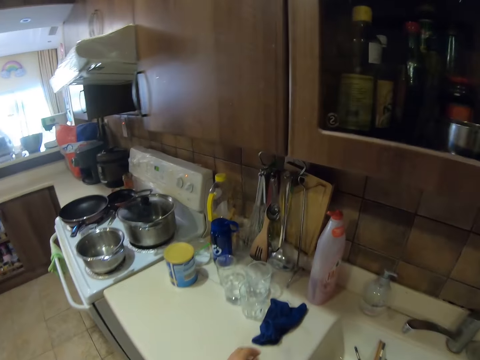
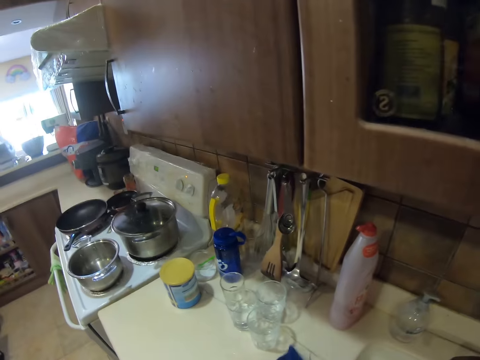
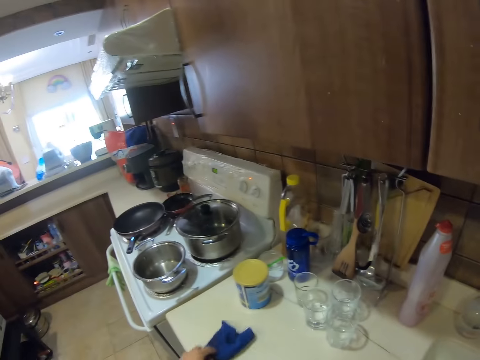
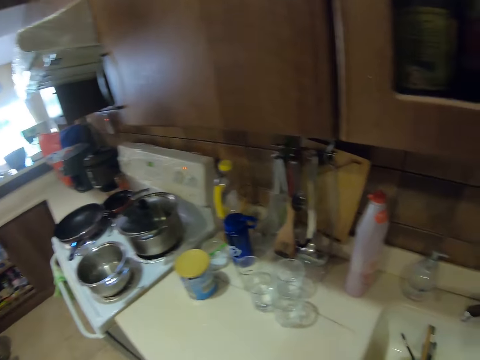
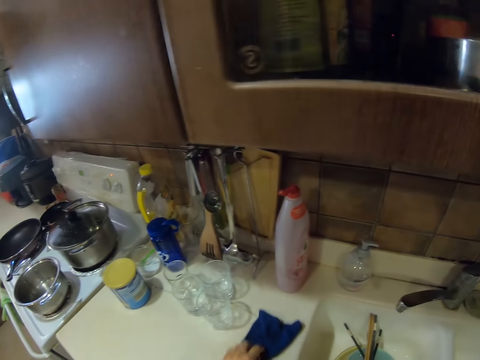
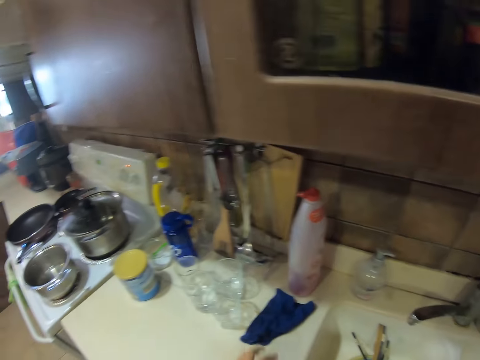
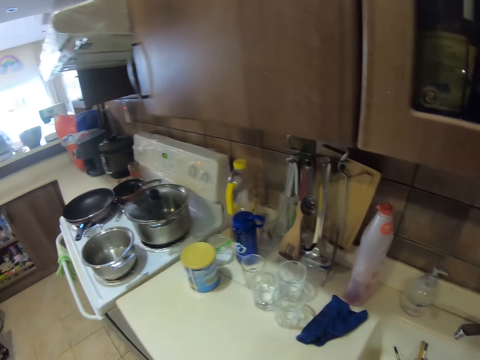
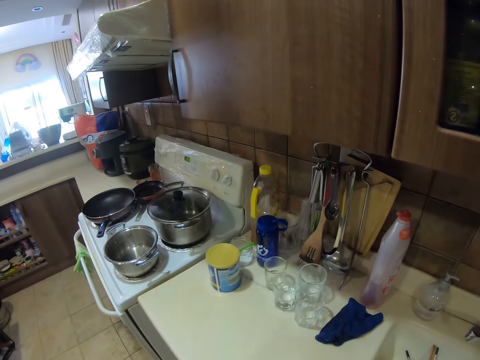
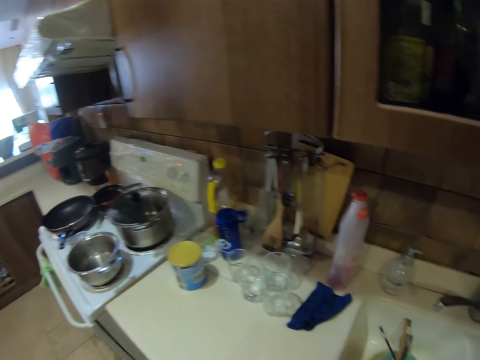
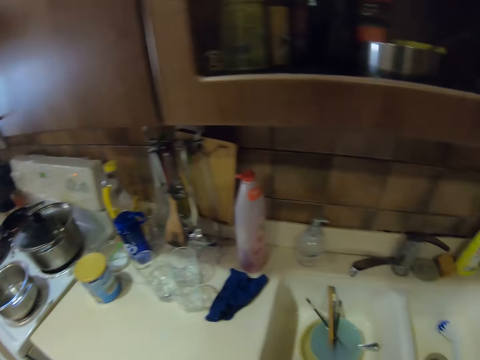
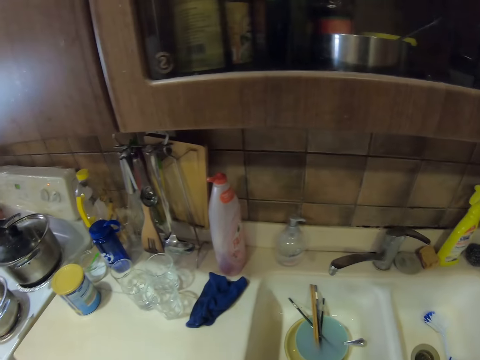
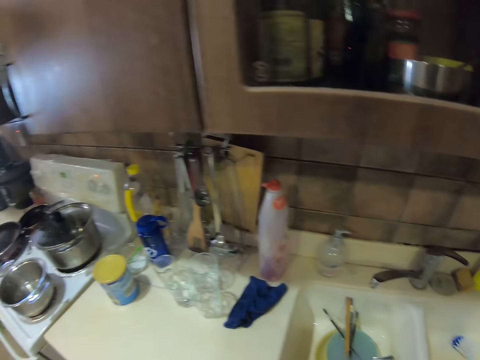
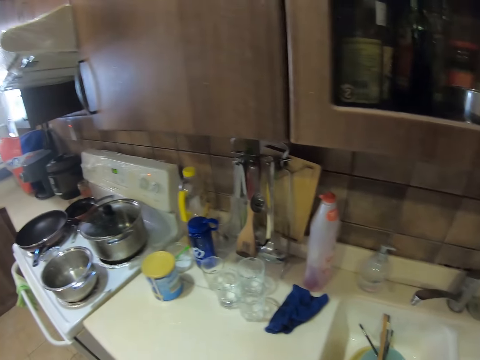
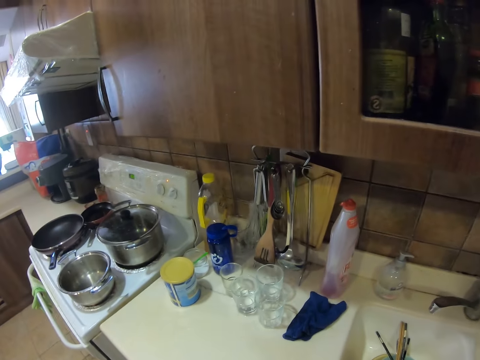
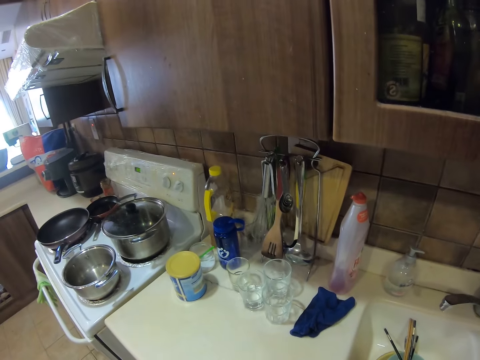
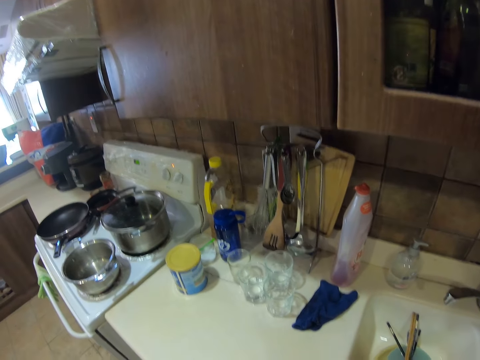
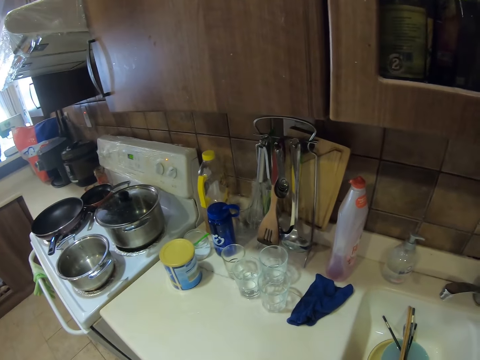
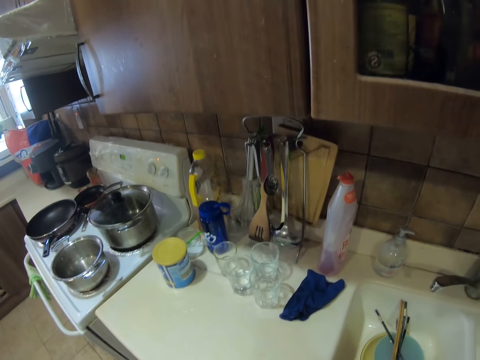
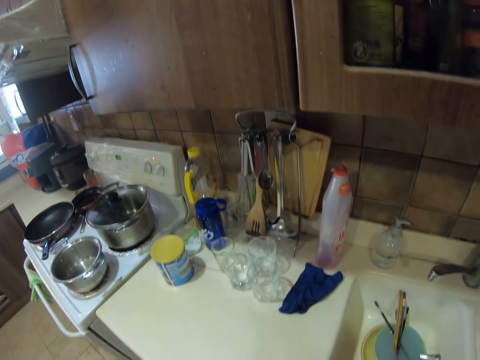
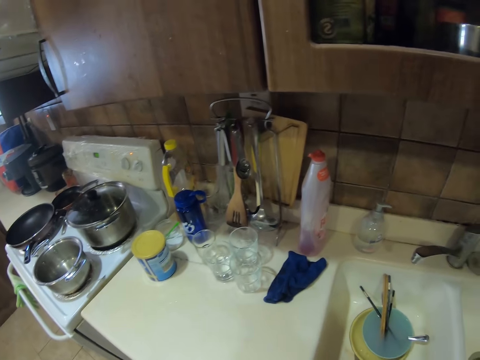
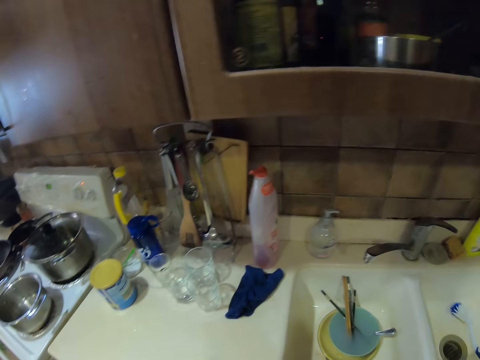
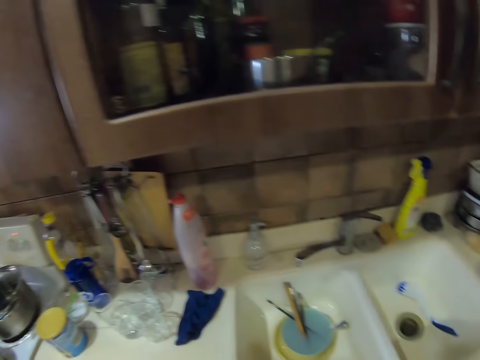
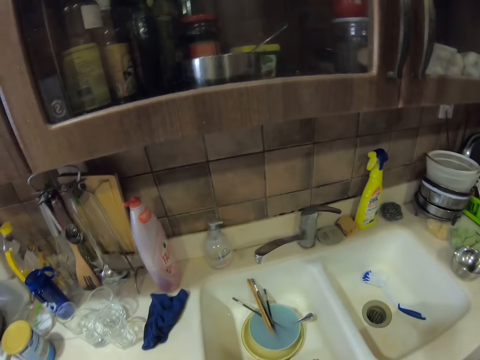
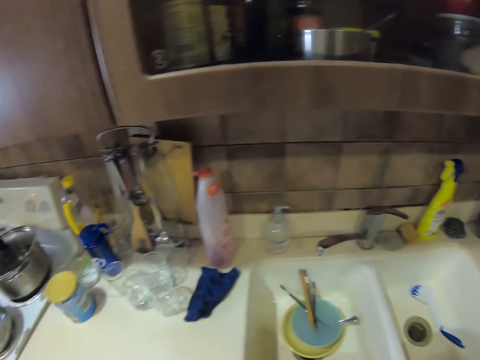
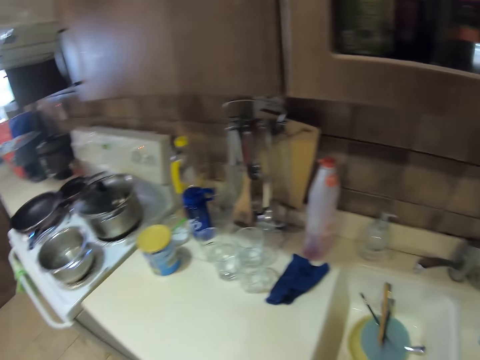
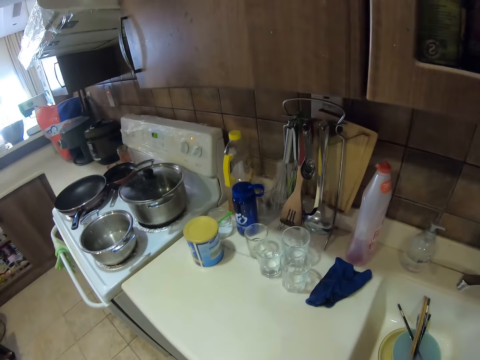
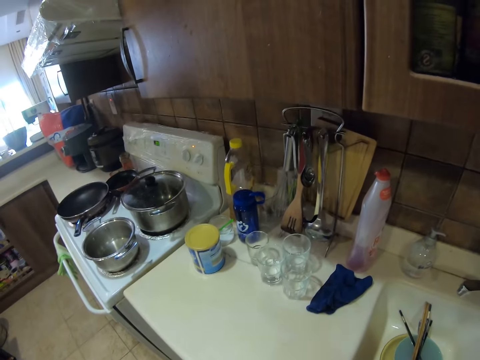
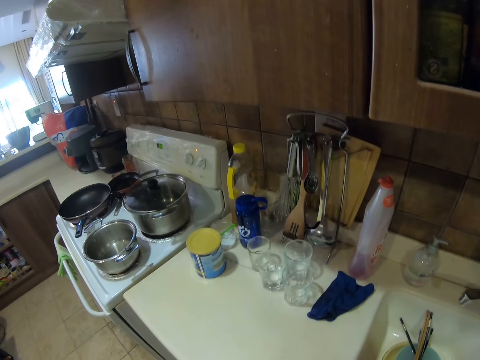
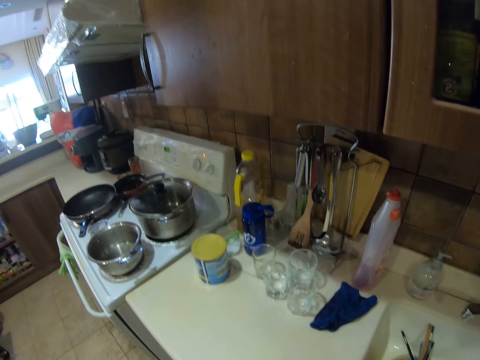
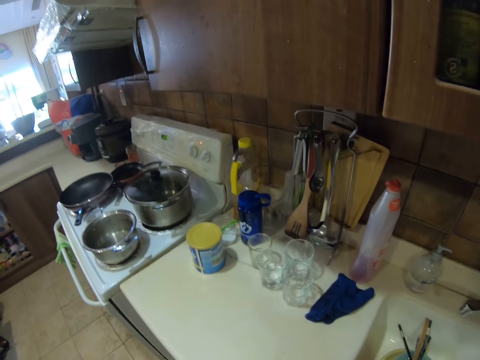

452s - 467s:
The camera wearer wipes the counter. They look around.

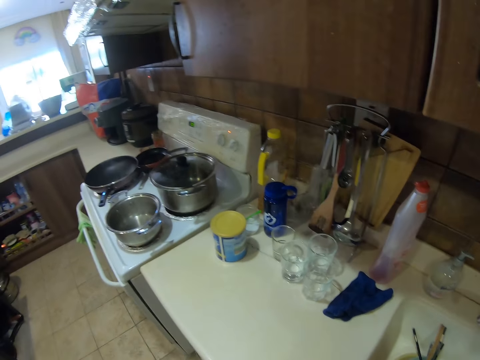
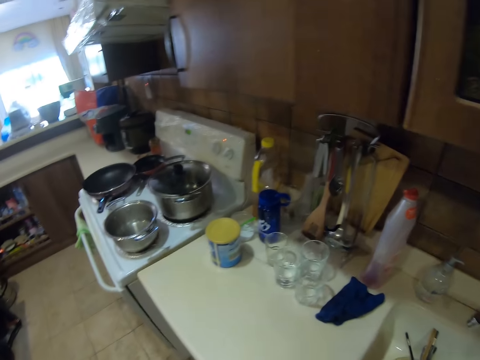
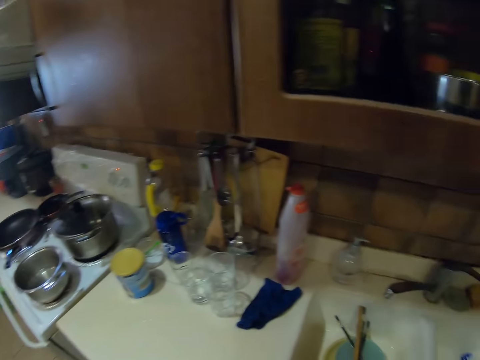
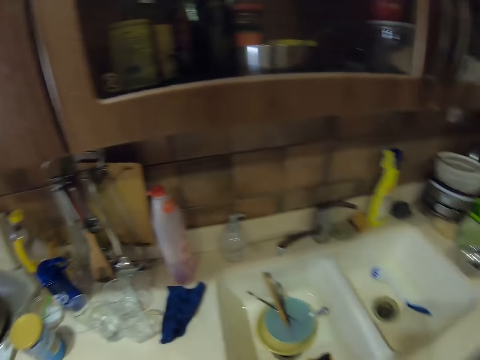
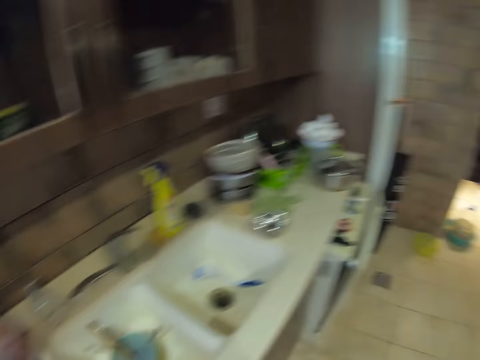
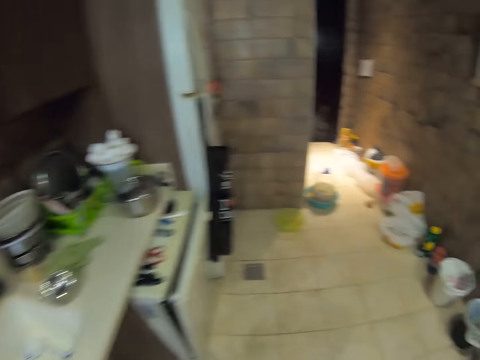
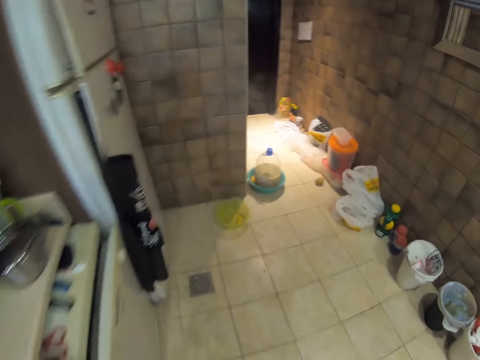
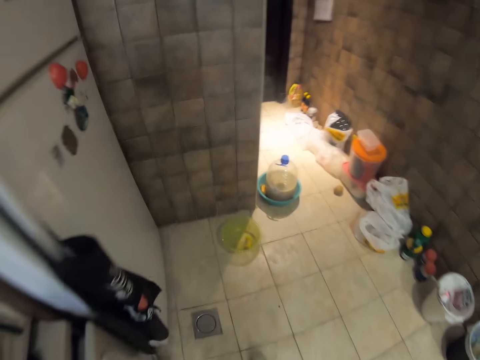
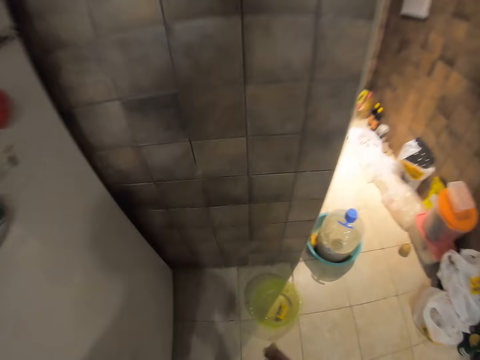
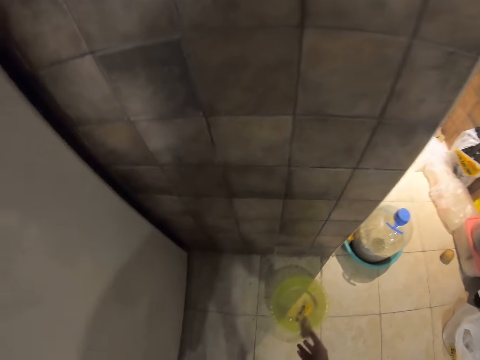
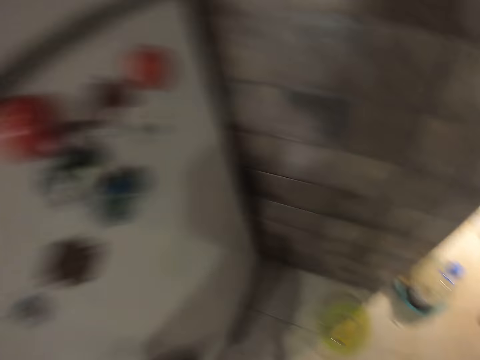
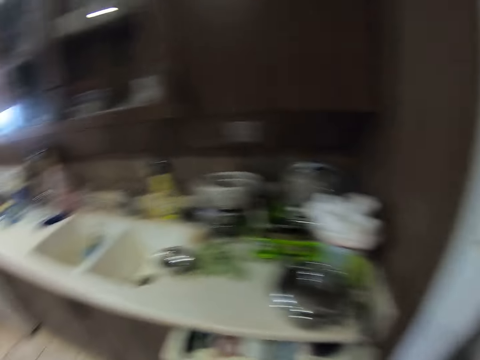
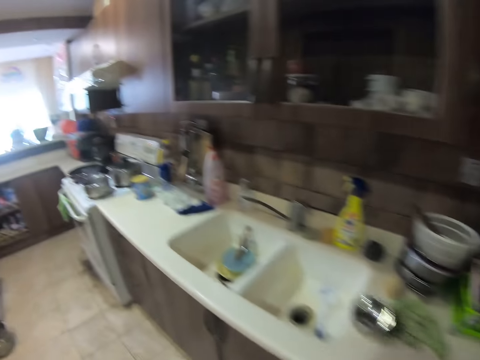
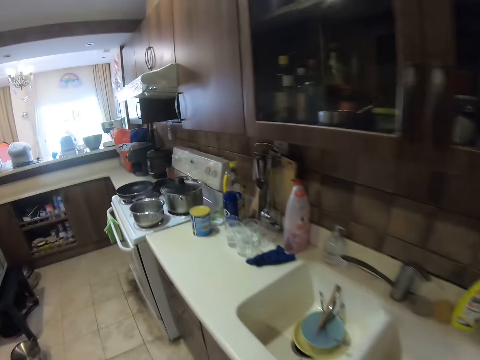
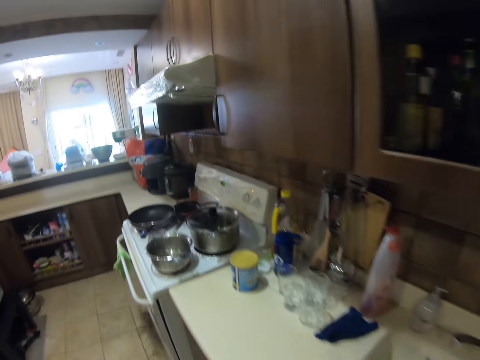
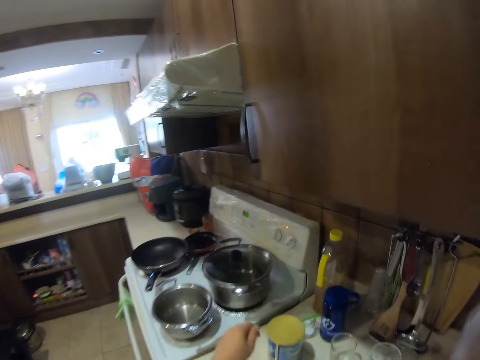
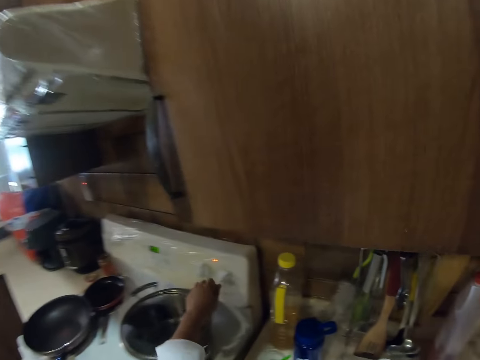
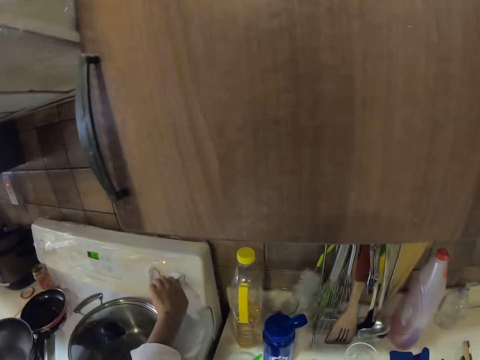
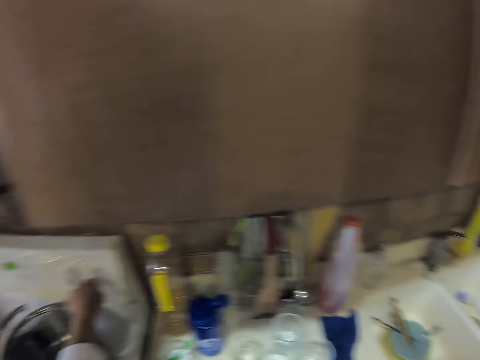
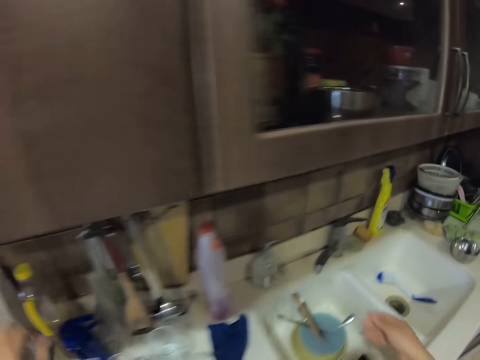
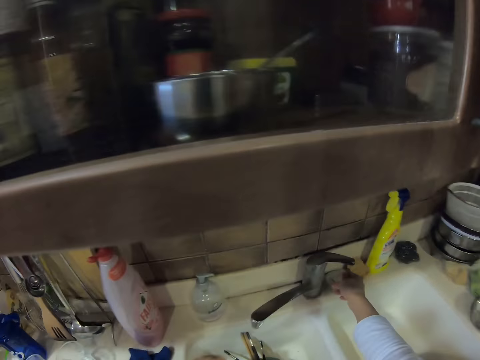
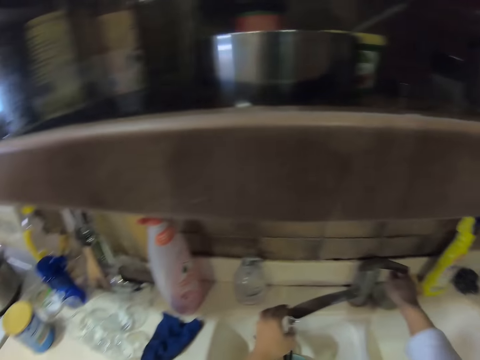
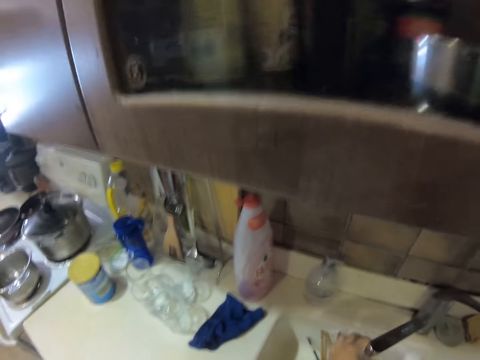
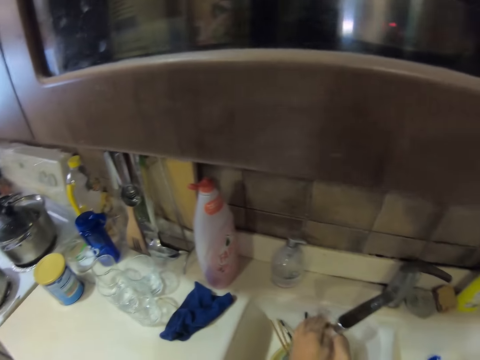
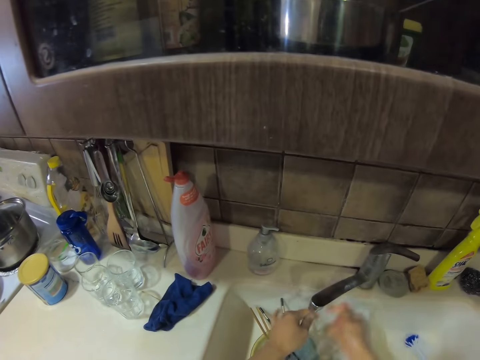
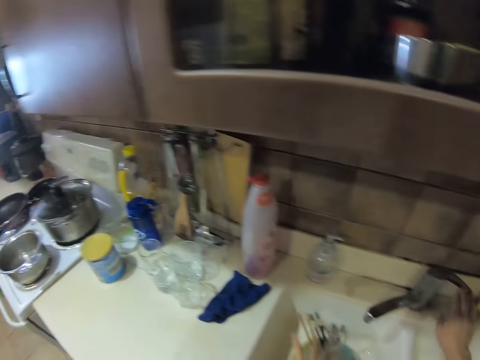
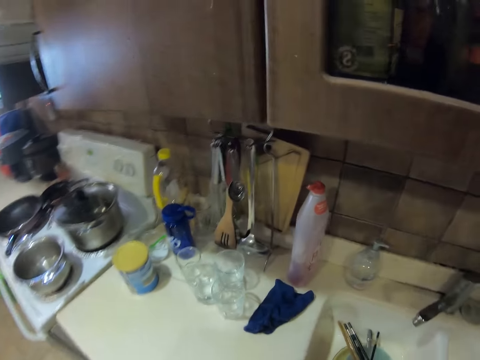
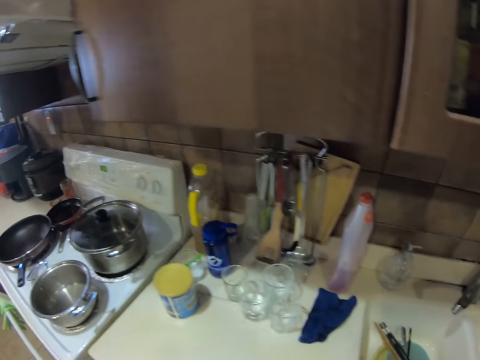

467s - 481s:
The camera wearer drops the corn in the bin. They walk around. They turn off the stove. They turn on the tap. They wash their hands.
